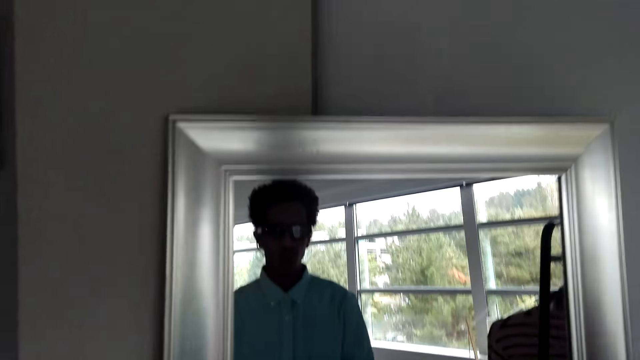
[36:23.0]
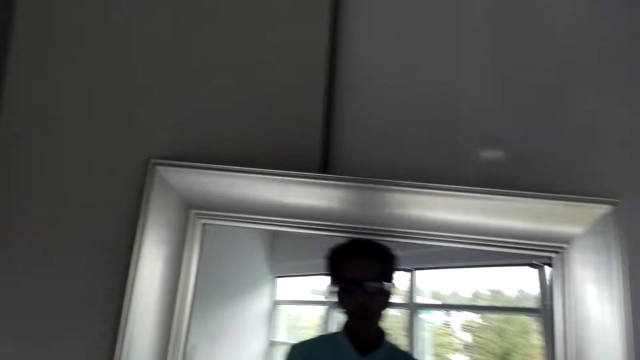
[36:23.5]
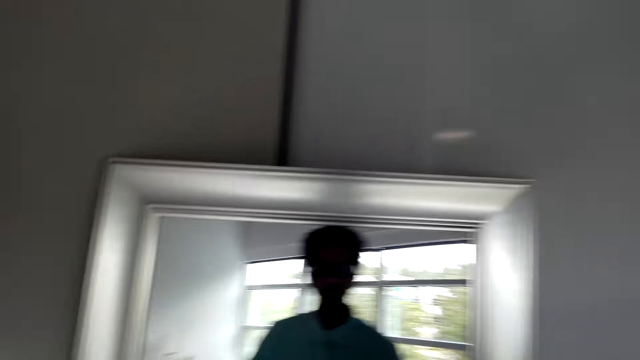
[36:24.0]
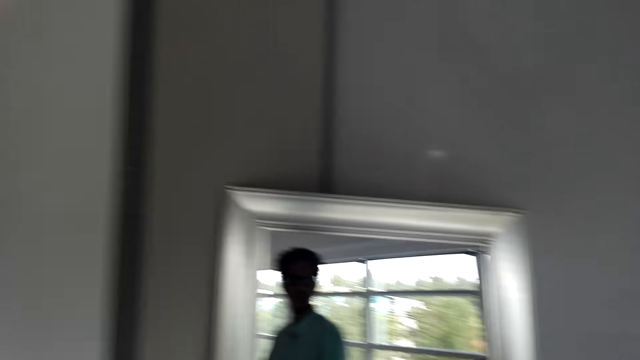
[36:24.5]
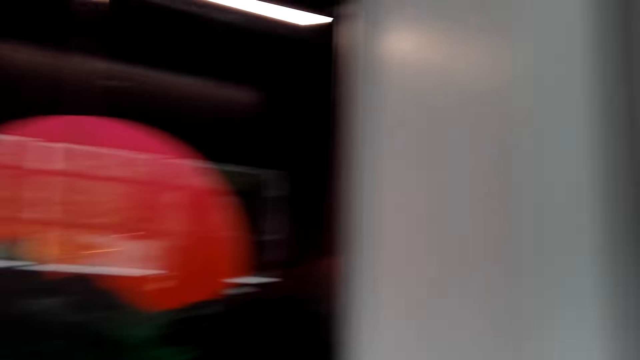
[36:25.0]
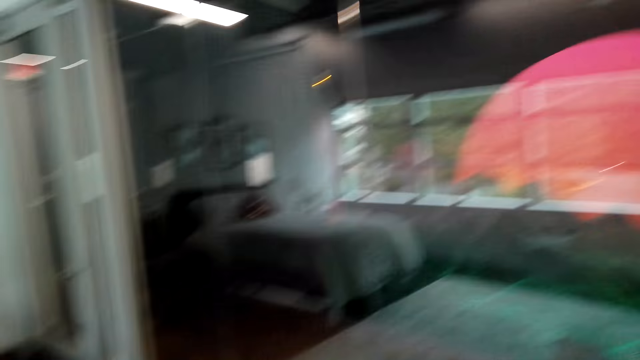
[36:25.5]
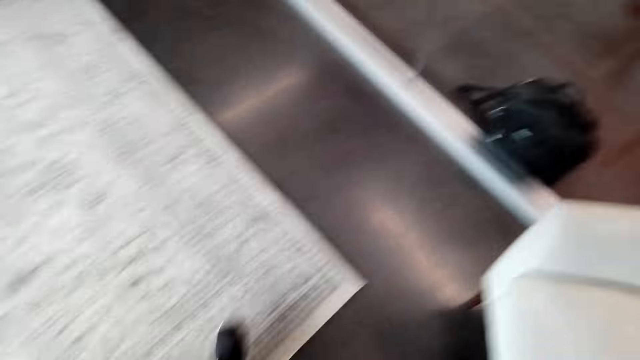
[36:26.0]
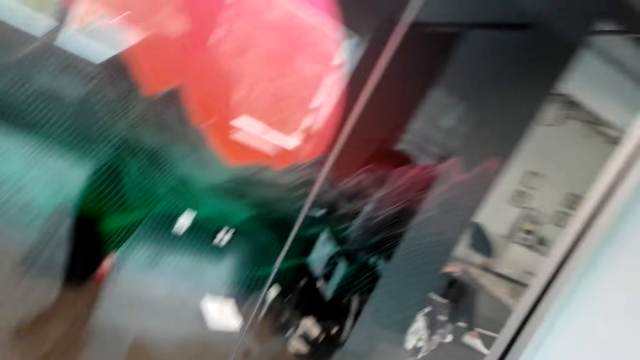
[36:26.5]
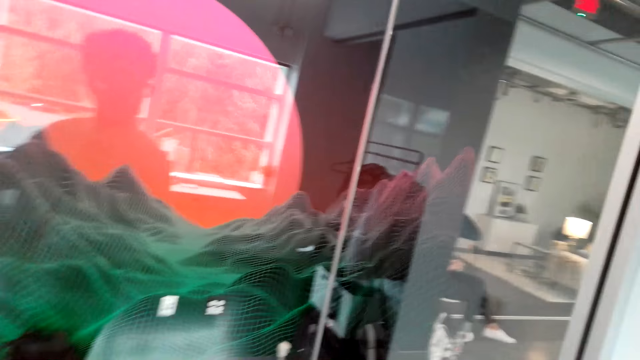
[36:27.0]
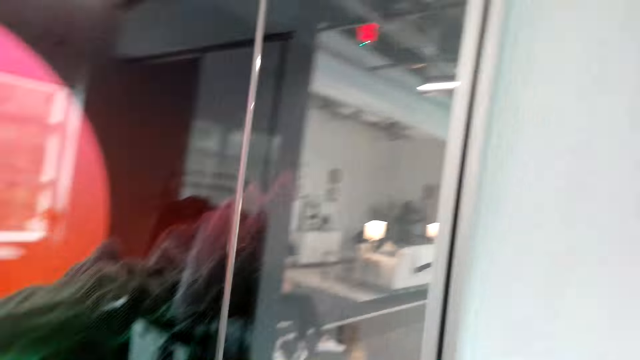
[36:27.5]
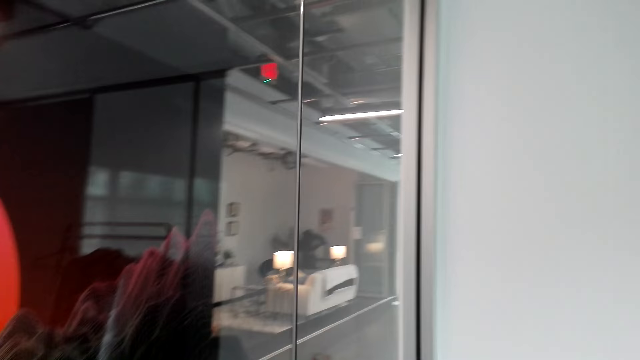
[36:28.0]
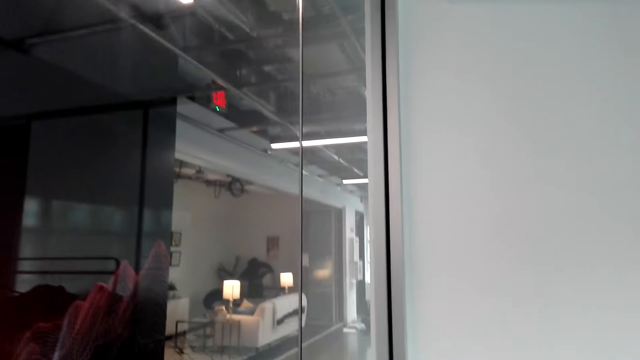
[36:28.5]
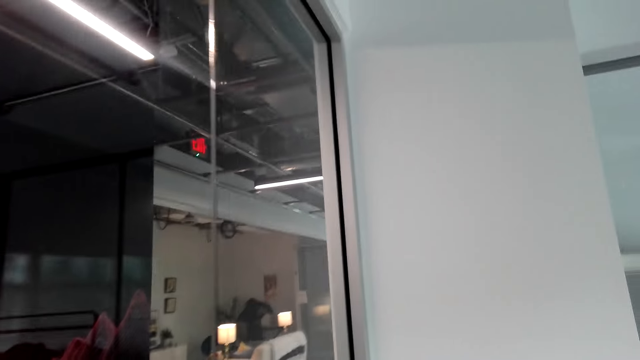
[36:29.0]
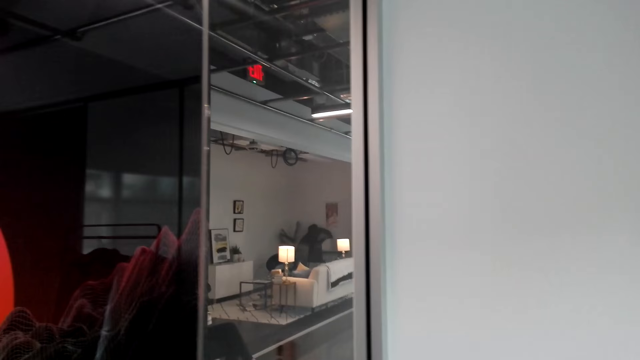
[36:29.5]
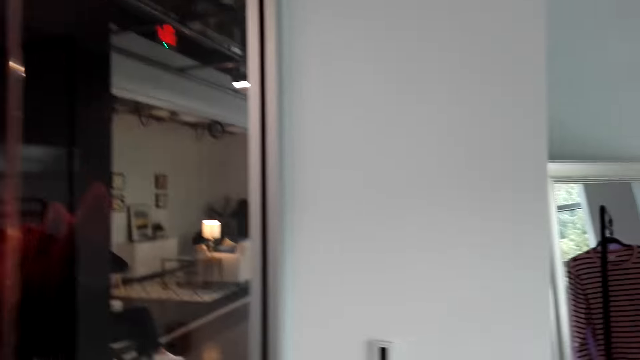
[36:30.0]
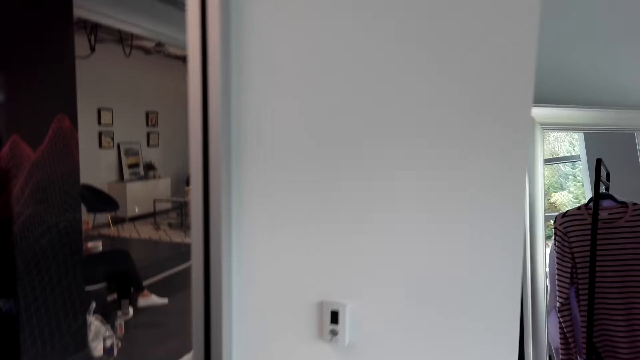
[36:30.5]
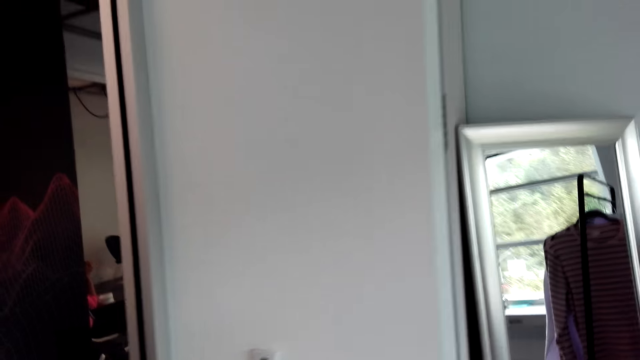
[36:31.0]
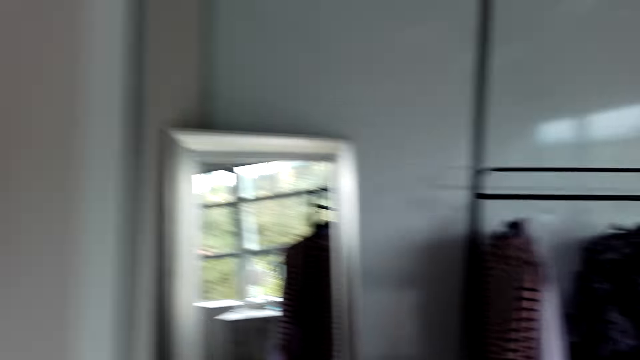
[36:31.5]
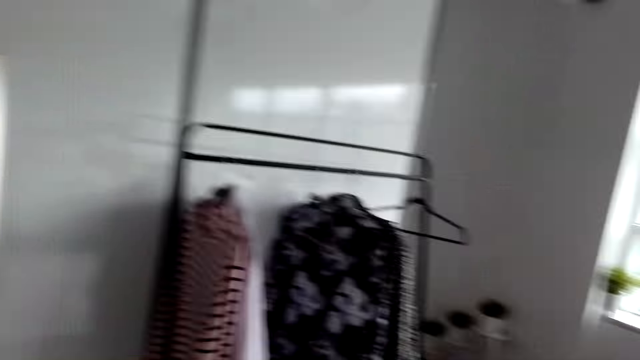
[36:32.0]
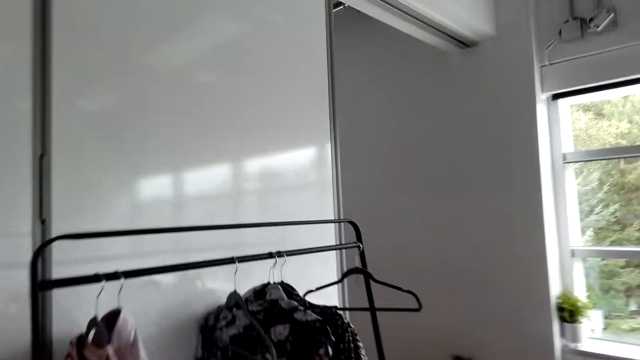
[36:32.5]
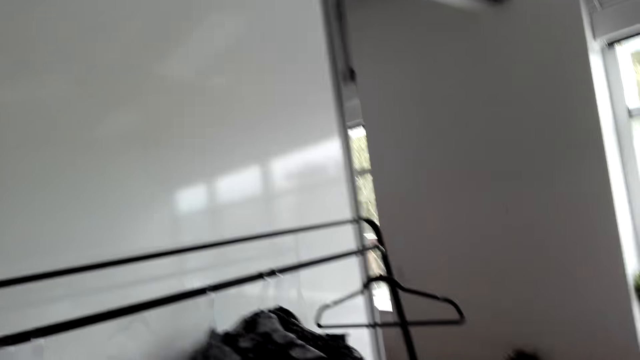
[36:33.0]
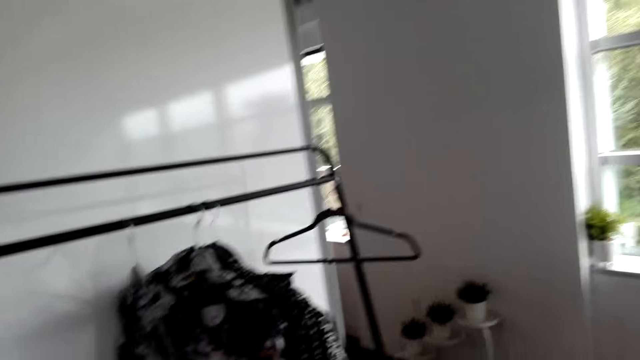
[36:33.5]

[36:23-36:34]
The camera wearer looks around the house.

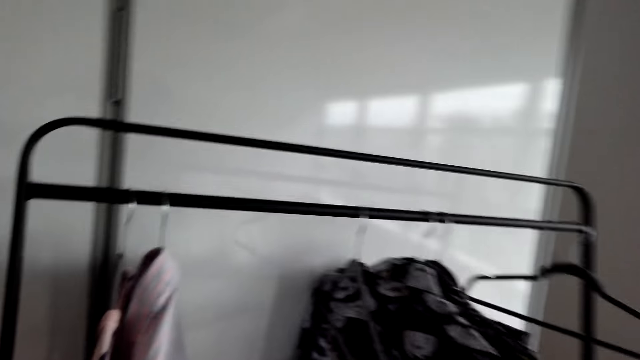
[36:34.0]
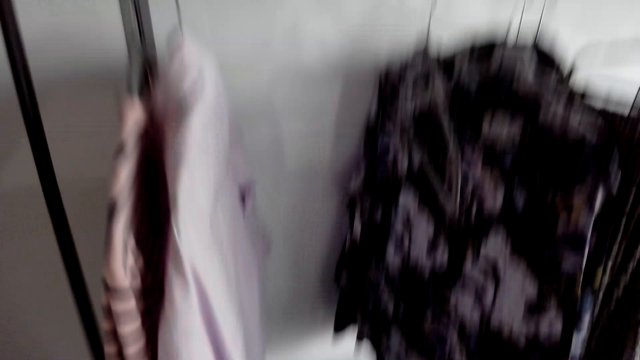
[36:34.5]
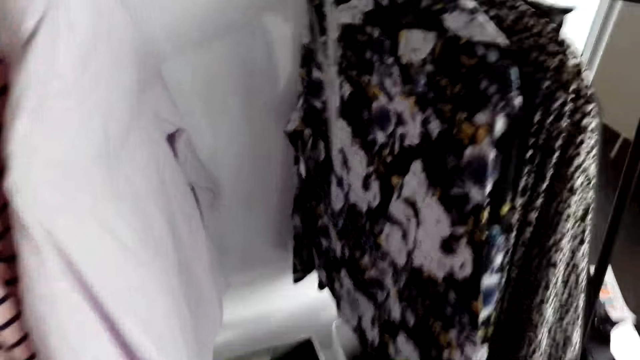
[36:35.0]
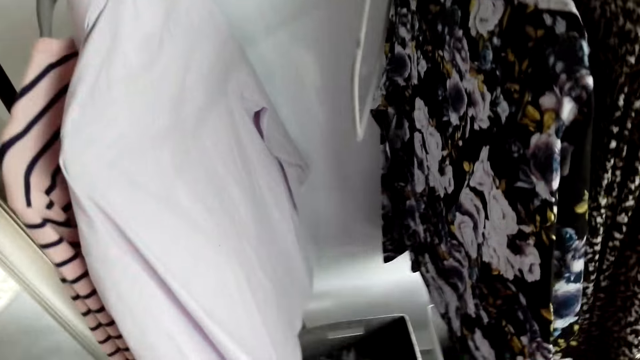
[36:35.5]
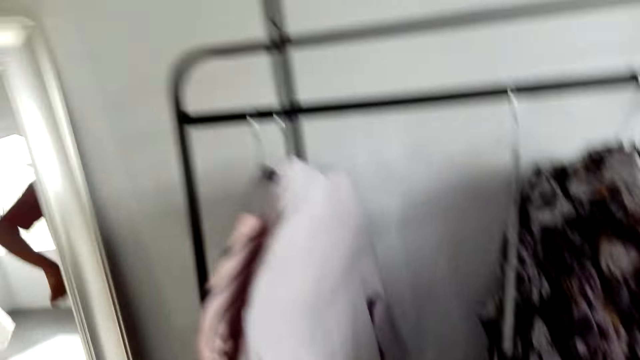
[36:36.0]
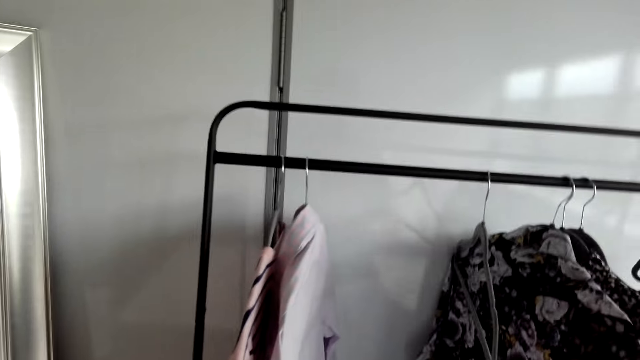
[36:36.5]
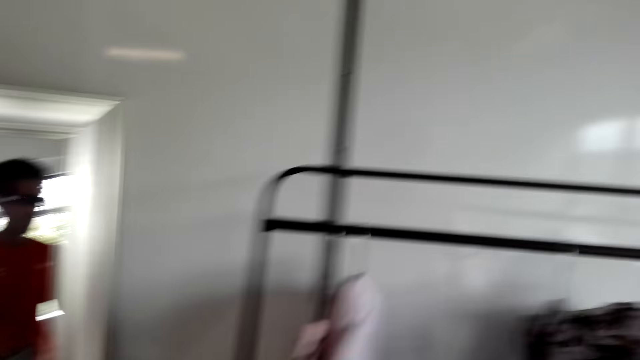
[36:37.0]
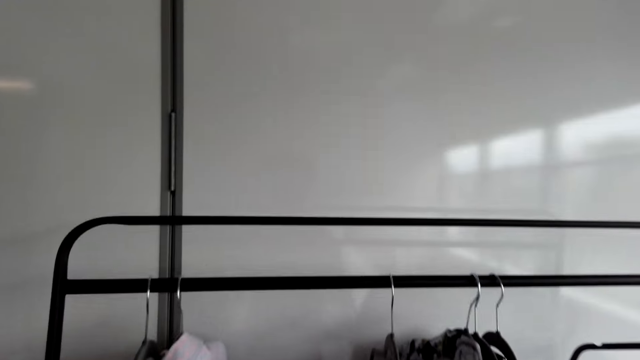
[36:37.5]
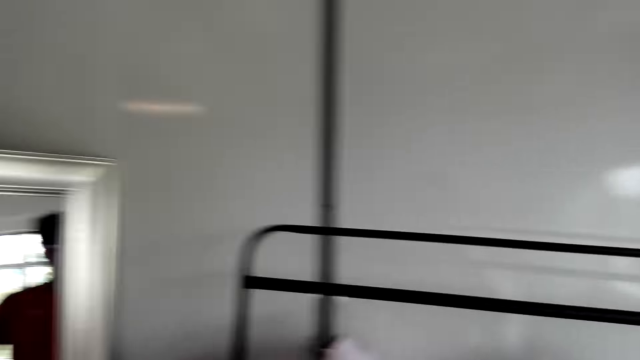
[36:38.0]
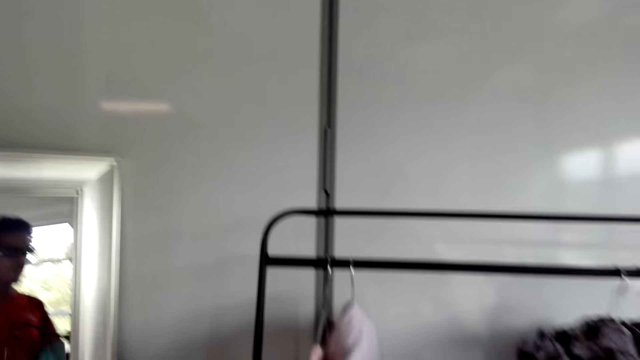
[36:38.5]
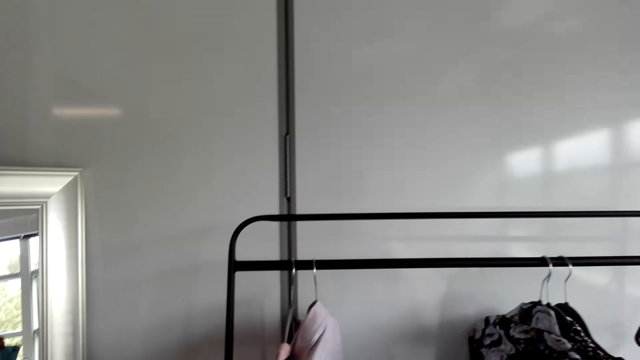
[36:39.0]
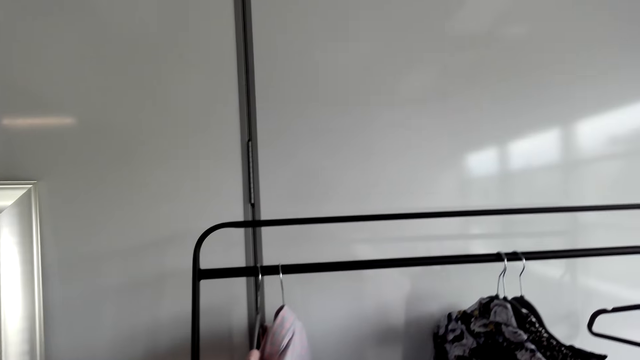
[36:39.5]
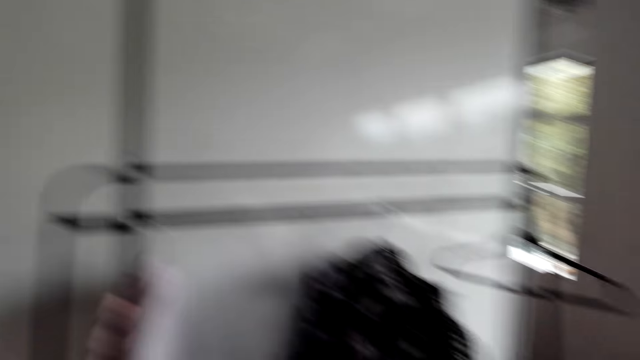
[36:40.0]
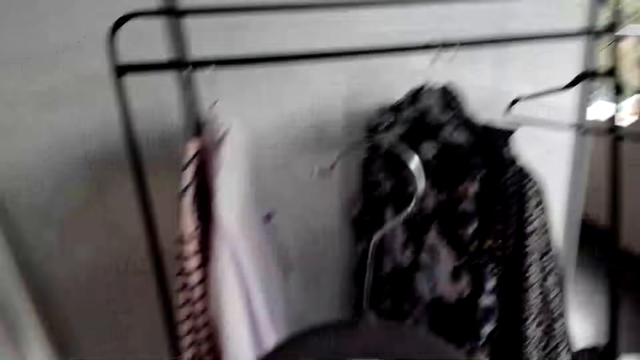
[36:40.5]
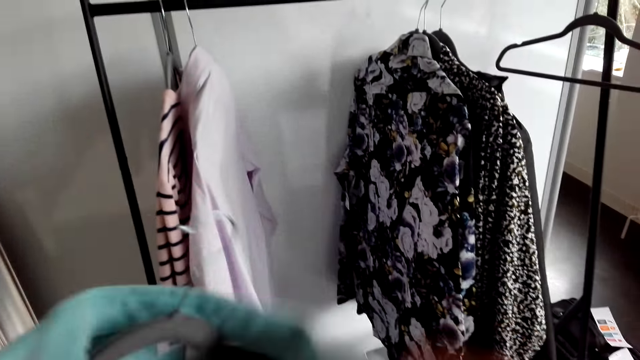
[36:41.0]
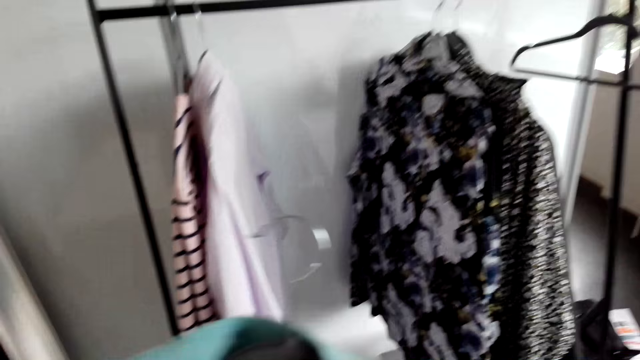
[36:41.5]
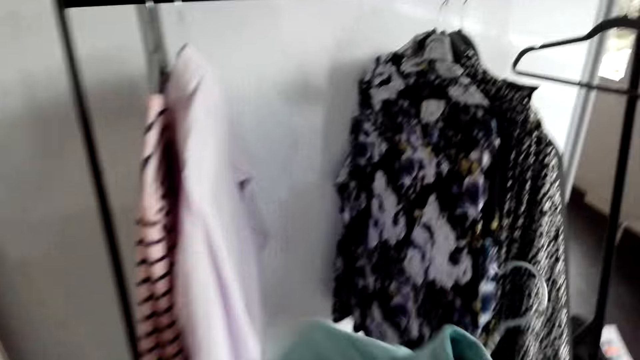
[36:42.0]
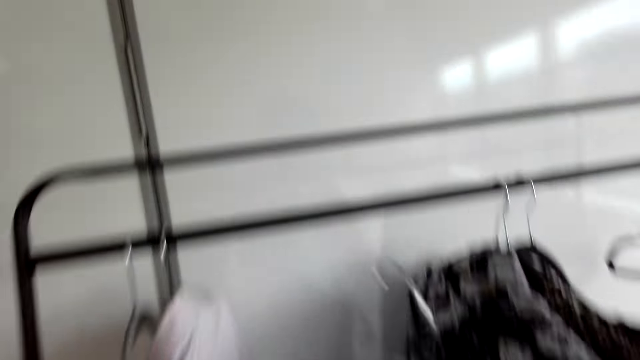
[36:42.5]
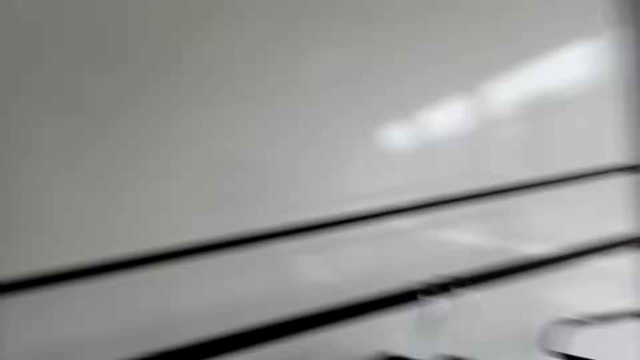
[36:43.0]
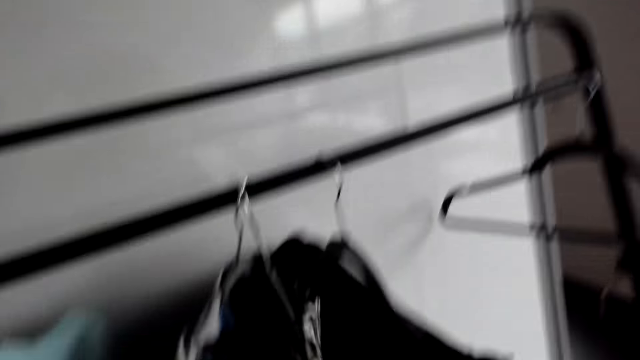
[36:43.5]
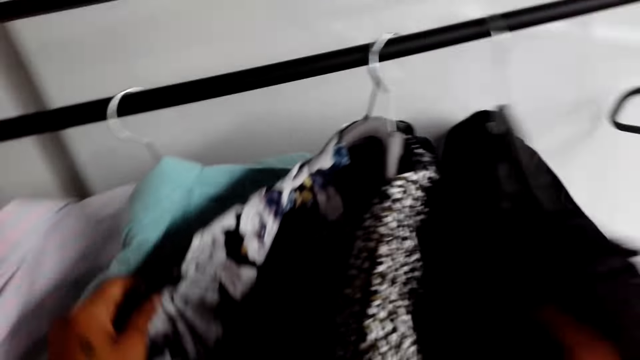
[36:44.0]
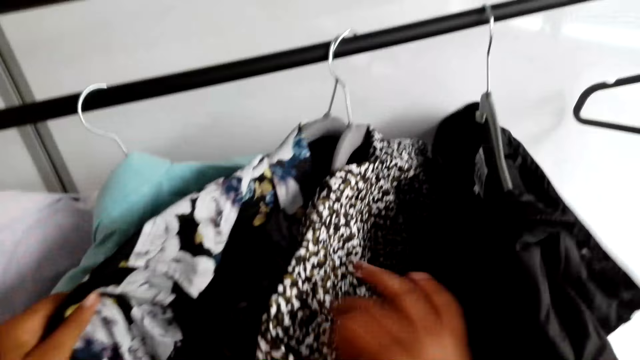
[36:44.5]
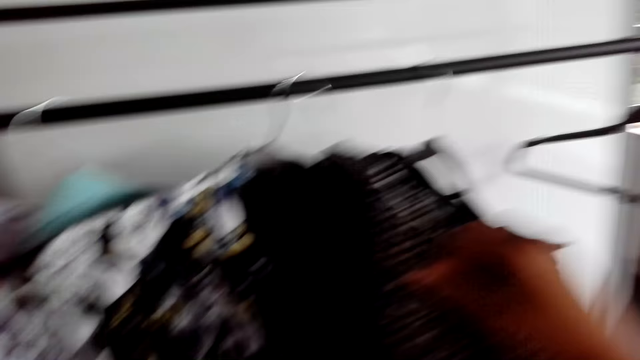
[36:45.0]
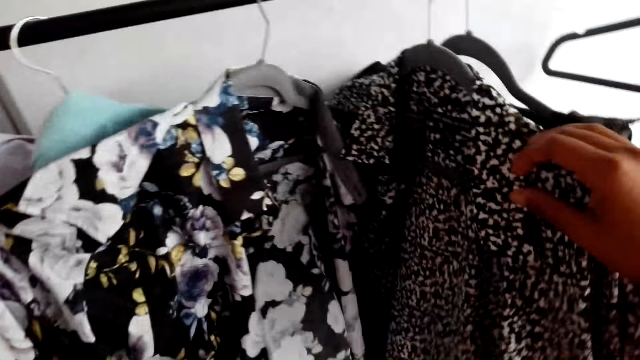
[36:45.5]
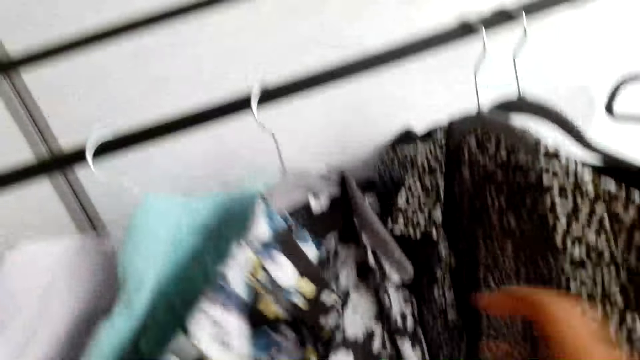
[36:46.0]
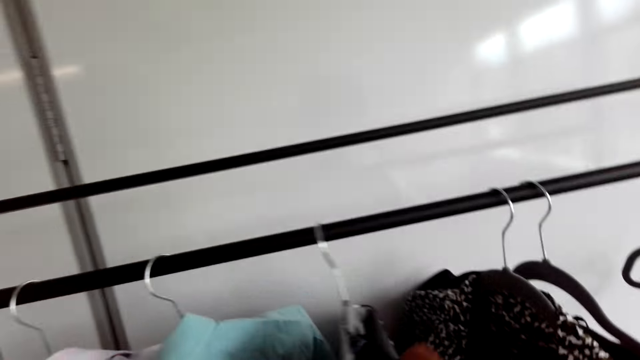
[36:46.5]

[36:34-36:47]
The camera wearer takes off the shirt. They take a hanger from the rack. They pick up a shirt. They look around the house. They put the shirt on the hanger. They touch a coat. They hang the shirt on the rack. They touch shirts on the rack.
